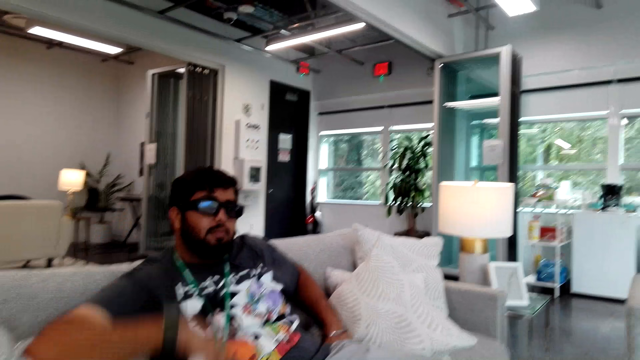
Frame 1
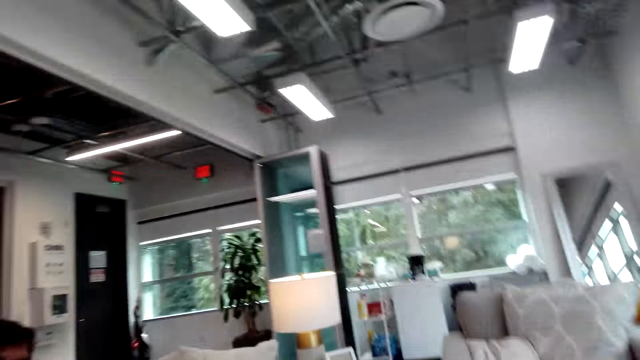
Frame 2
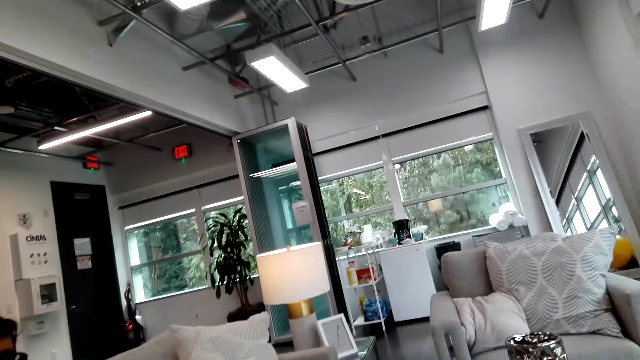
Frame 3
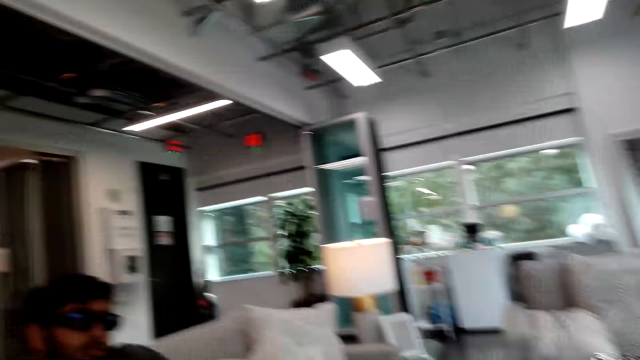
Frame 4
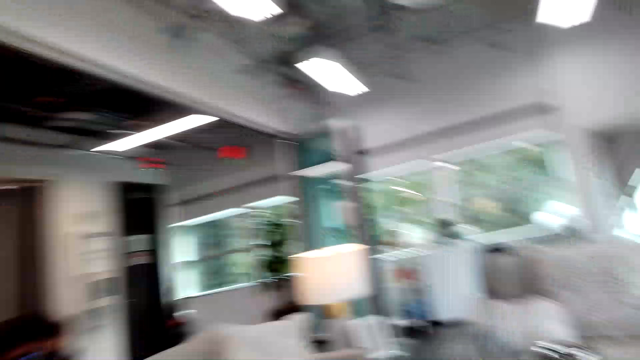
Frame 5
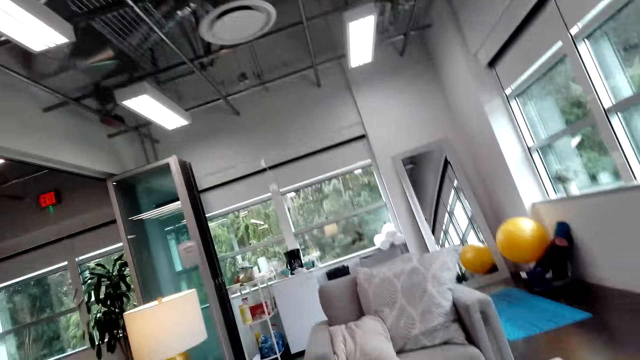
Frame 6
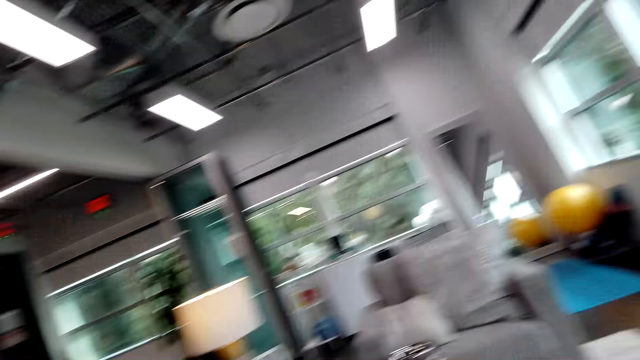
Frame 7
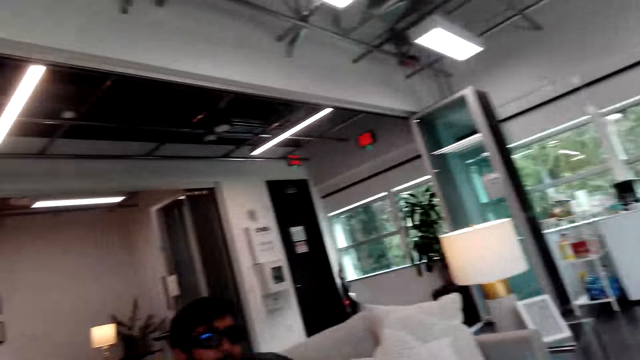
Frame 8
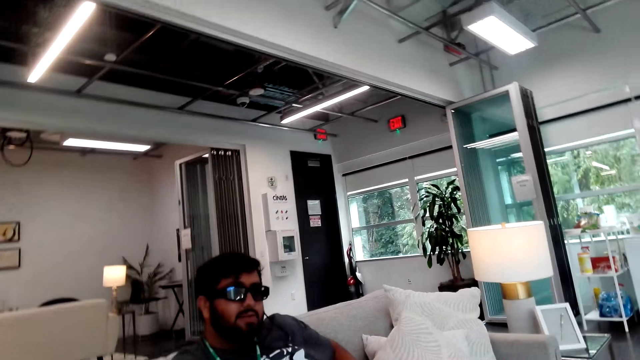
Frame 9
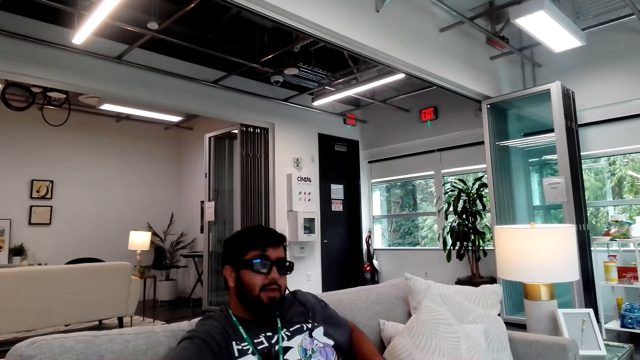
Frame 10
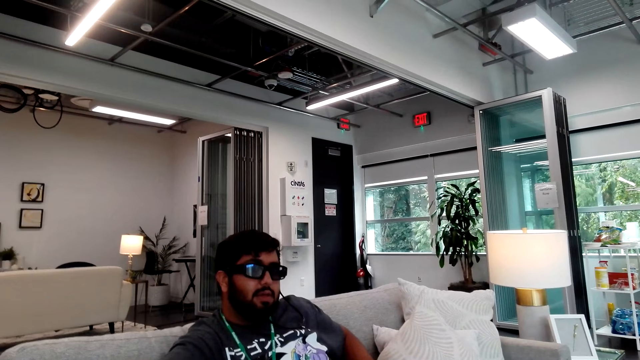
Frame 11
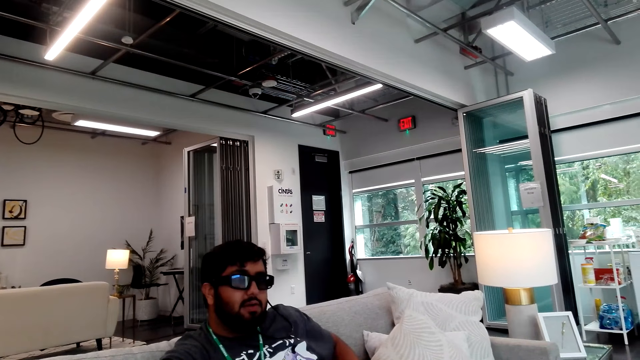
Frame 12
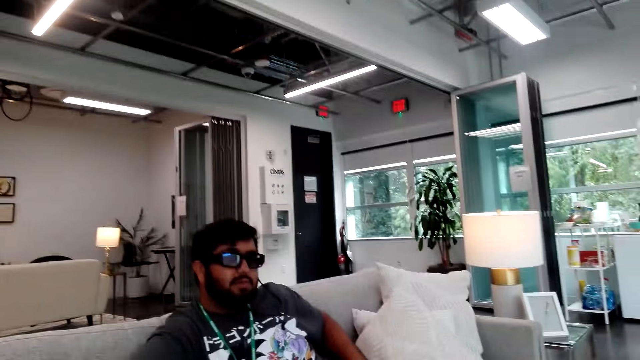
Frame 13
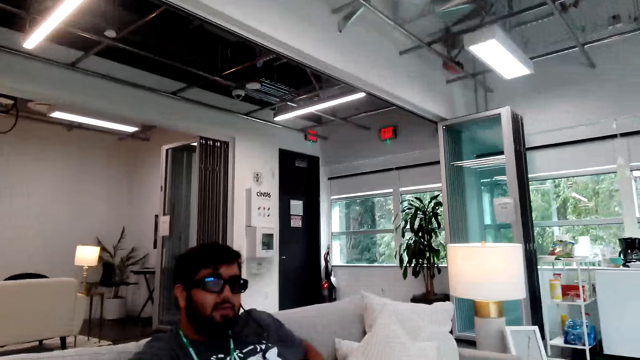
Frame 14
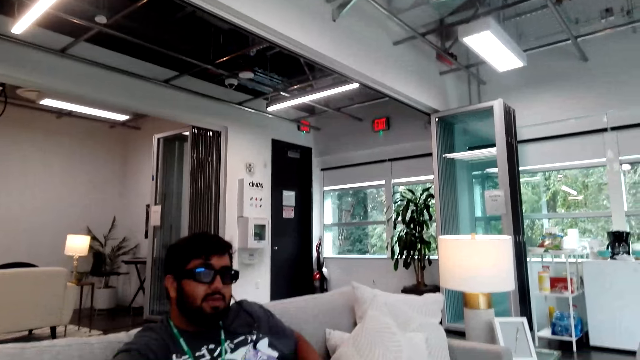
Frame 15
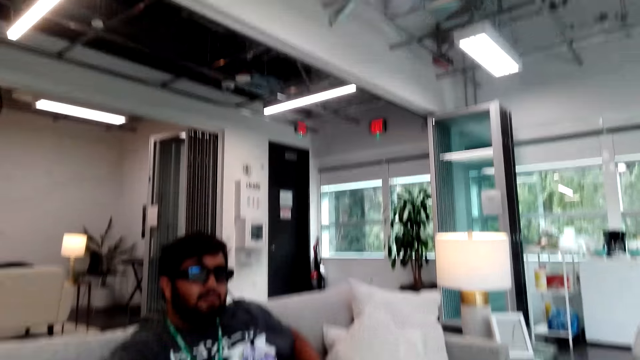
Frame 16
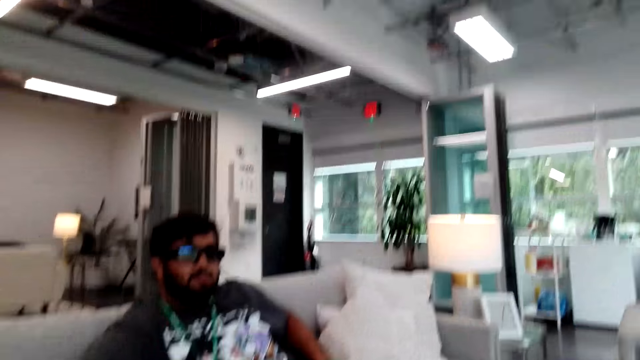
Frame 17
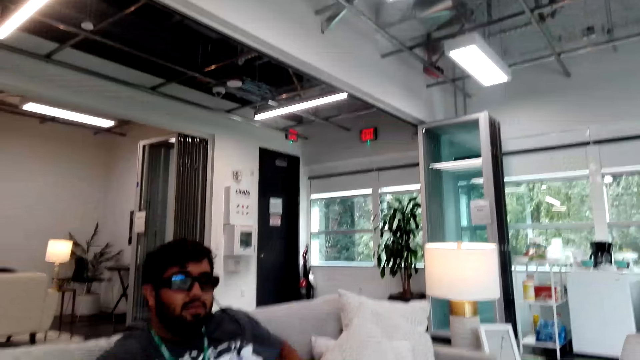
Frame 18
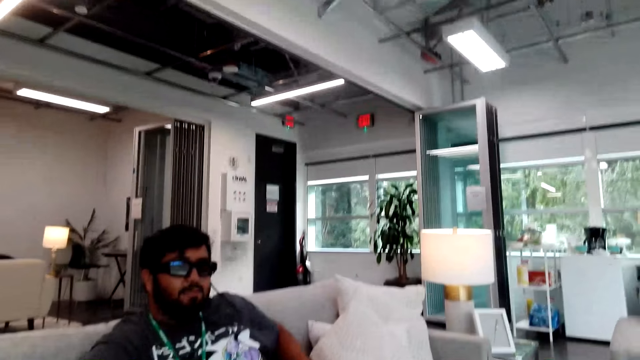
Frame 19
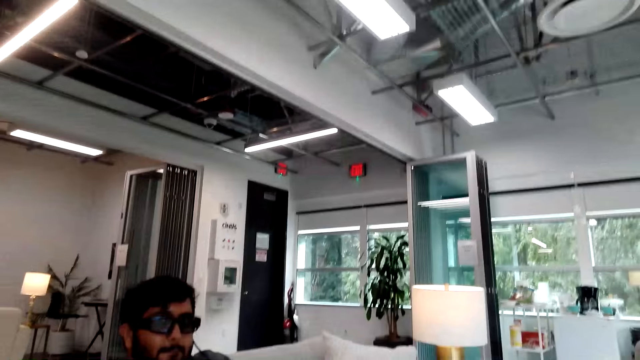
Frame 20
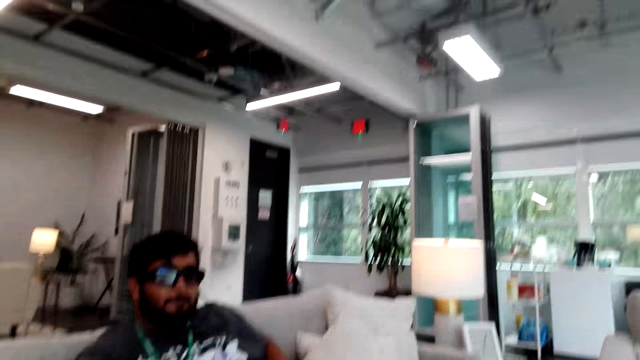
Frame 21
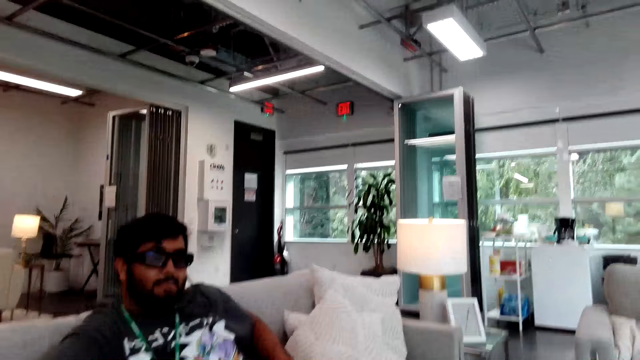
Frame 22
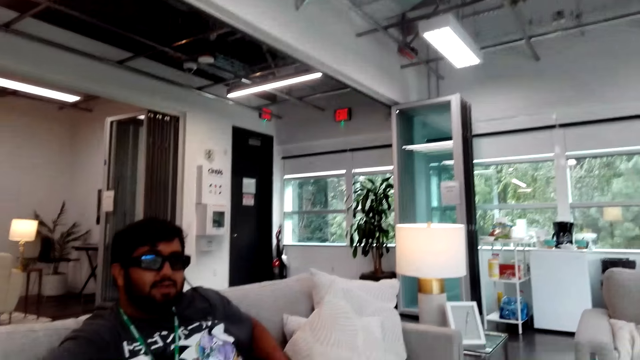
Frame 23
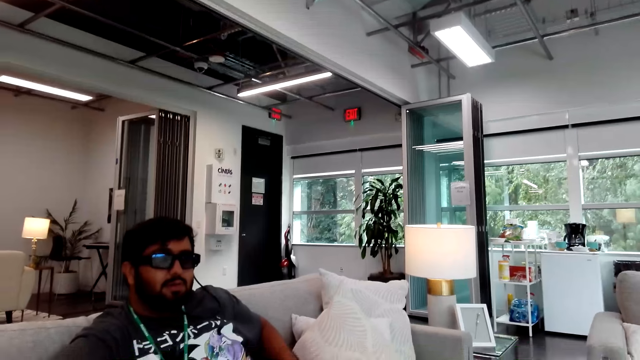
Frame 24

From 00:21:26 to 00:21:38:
The camera wearer looks around the house. They converse with a man. They stare at the kitchen. They interact with the man.

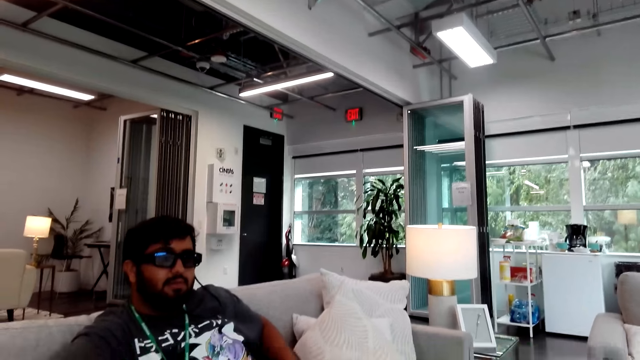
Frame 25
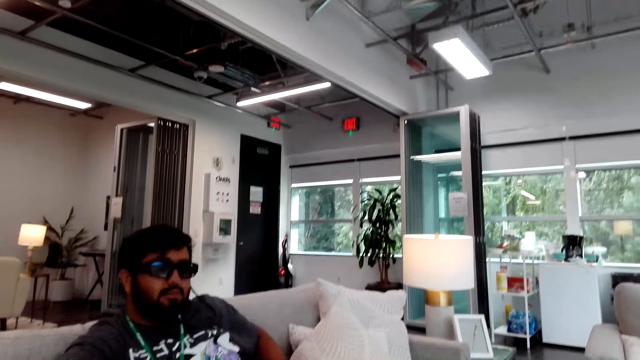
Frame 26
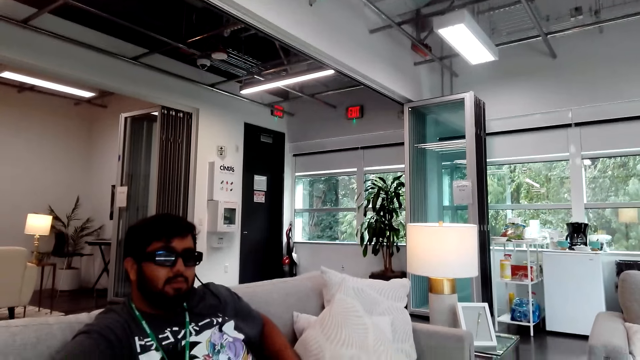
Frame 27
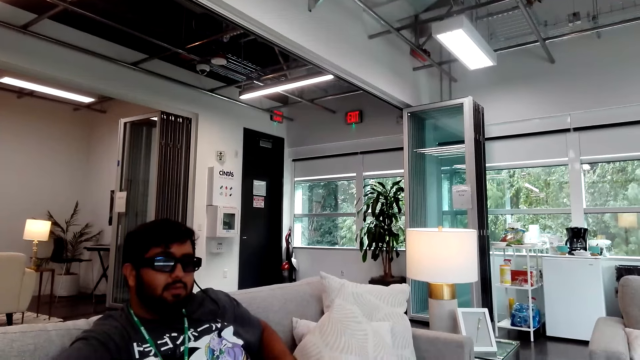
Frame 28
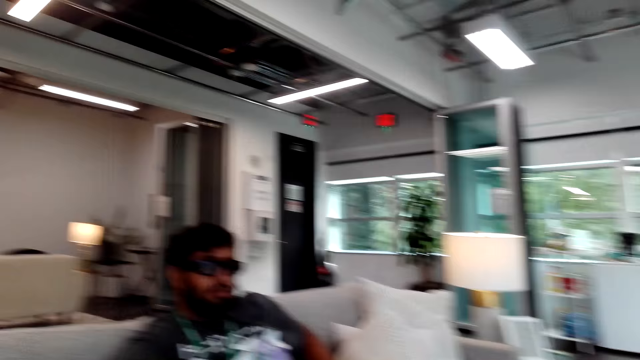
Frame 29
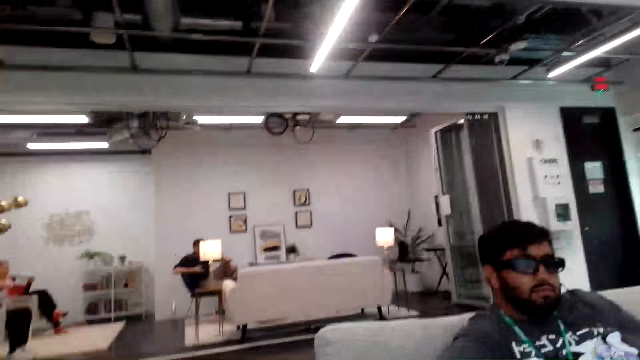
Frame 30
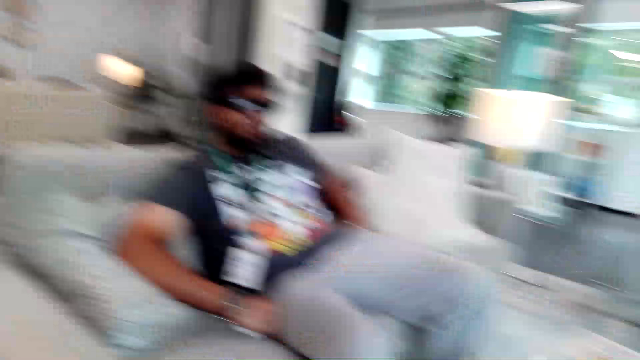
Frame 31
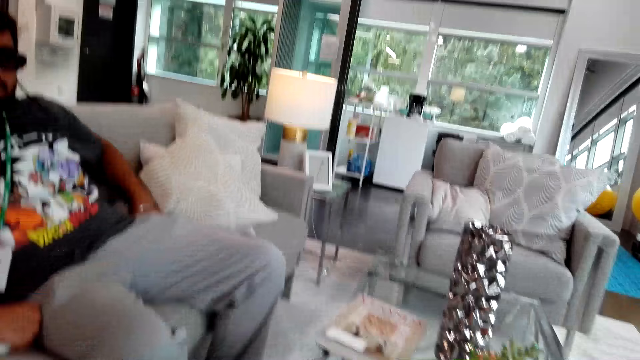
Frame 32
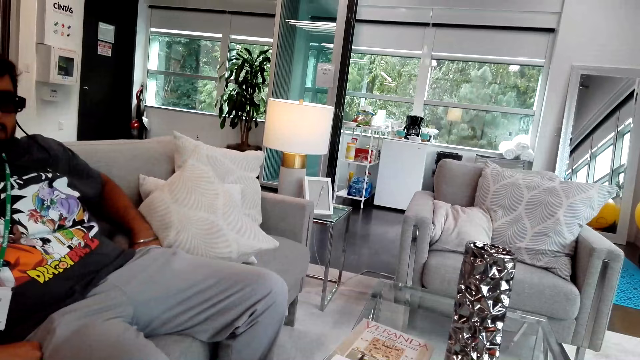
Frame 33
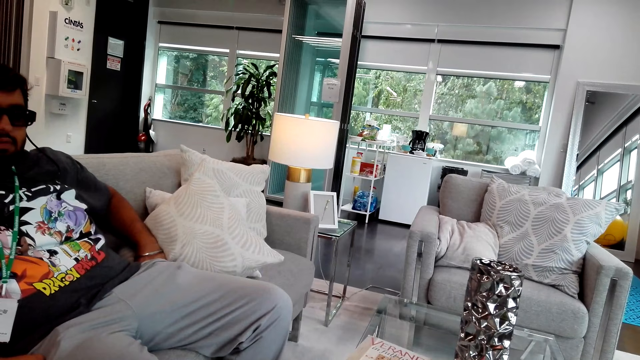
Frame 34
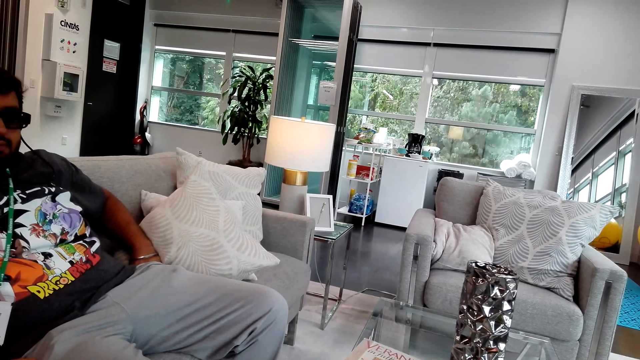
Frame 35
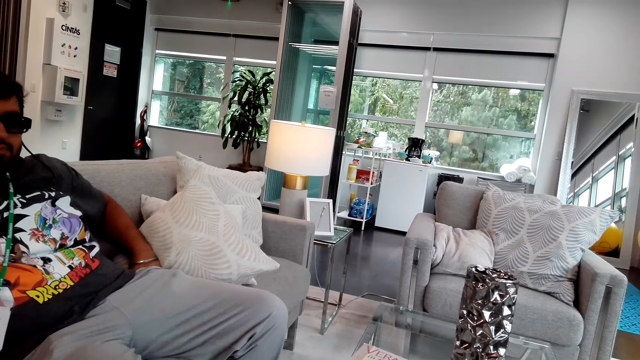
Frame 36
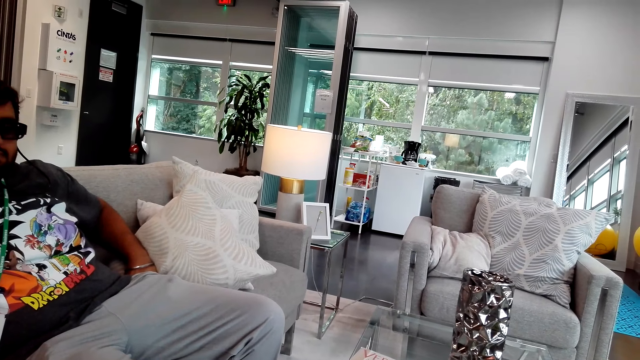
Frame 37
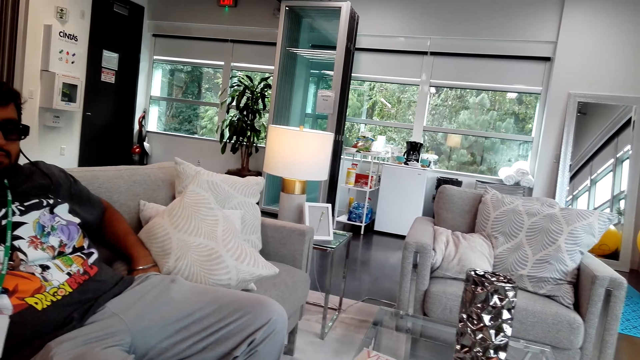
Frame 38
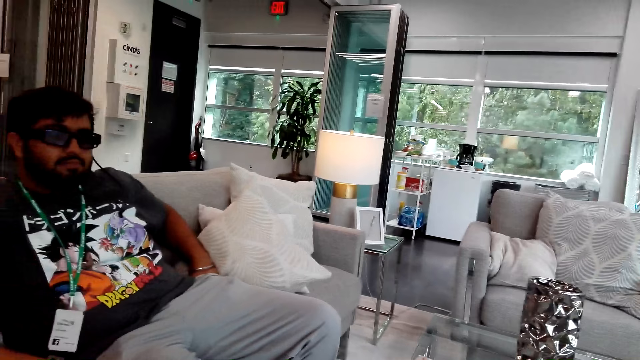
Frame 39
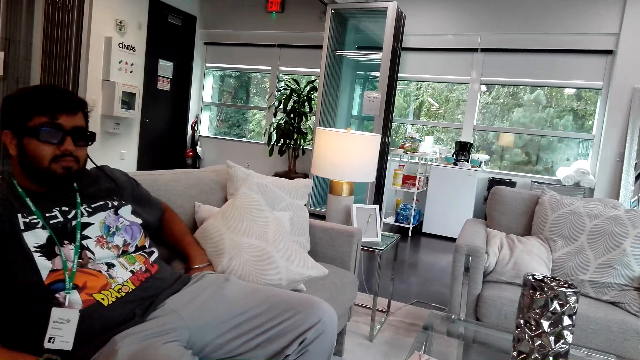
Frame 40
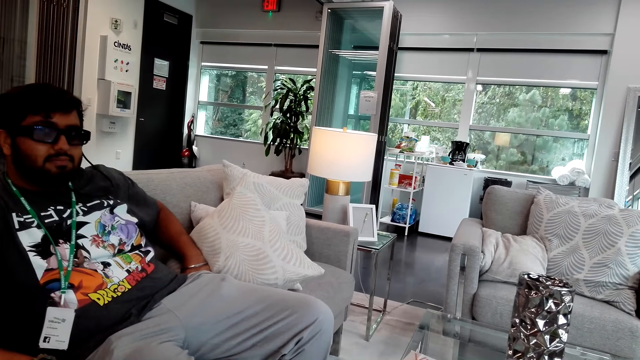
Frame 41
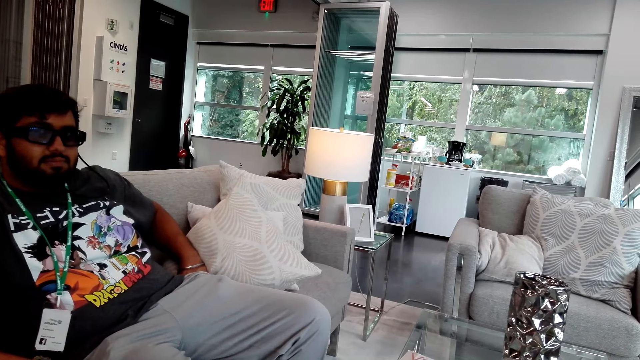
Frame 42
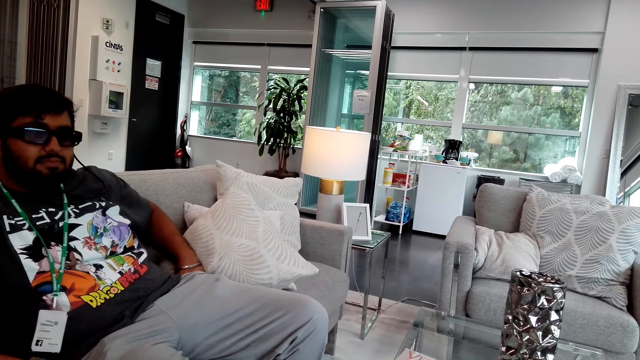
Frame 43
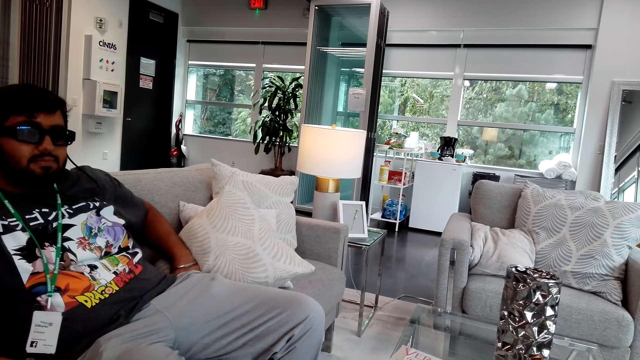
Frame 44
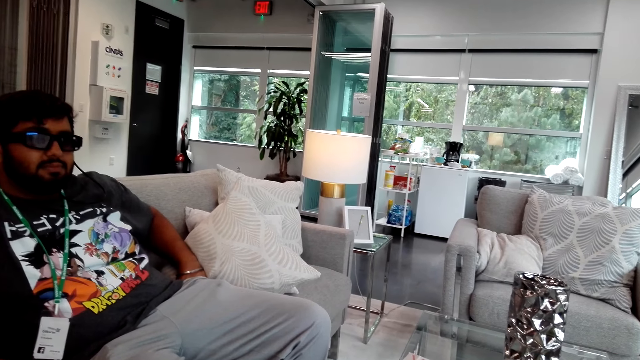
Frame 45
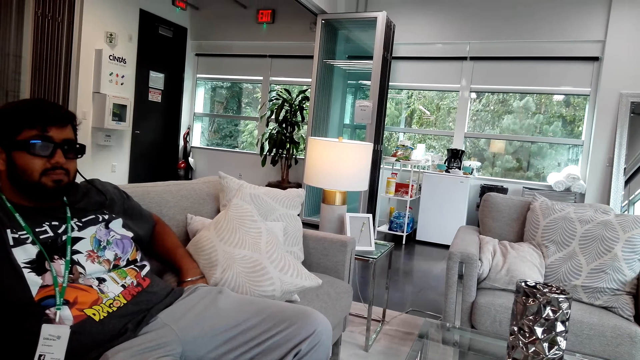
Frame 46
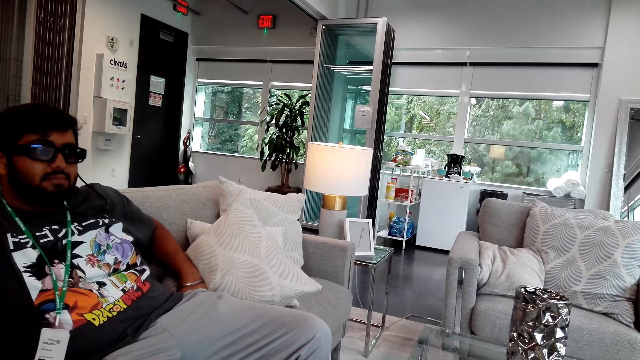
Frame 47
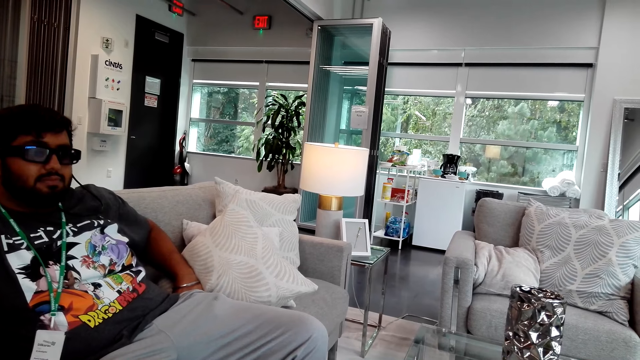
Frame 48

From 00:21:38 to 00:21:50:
A person converses with the camera wearer.
